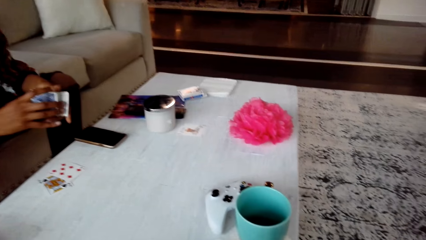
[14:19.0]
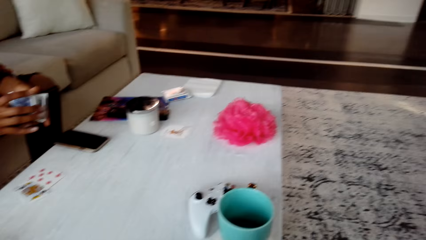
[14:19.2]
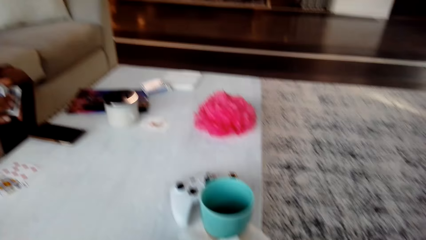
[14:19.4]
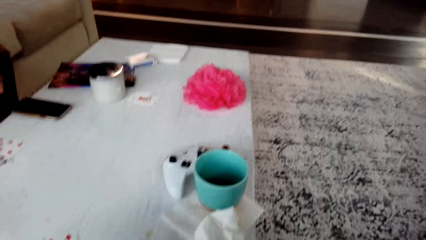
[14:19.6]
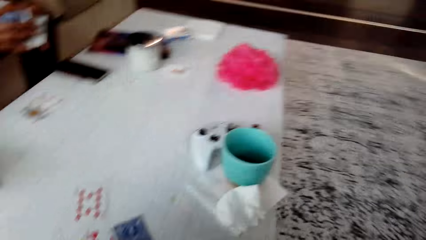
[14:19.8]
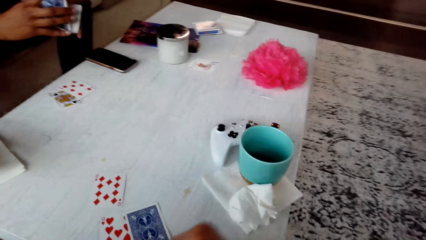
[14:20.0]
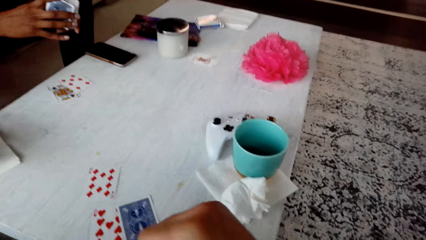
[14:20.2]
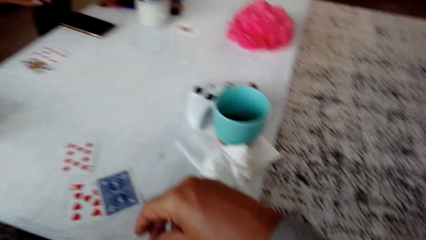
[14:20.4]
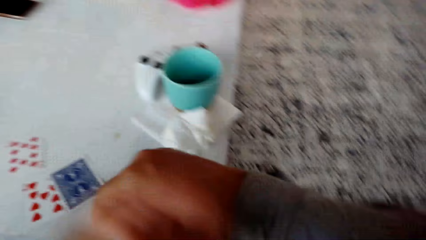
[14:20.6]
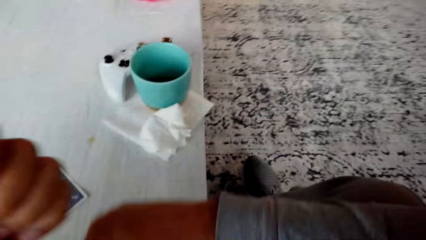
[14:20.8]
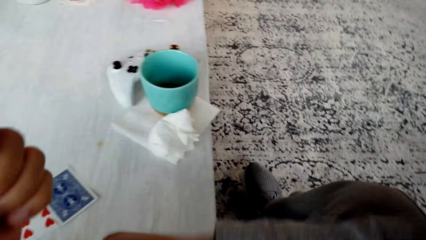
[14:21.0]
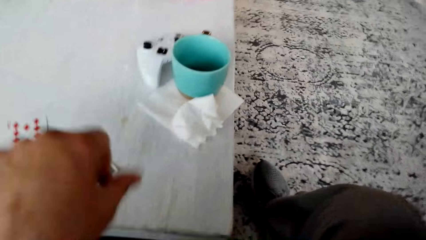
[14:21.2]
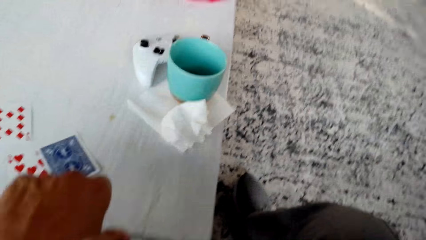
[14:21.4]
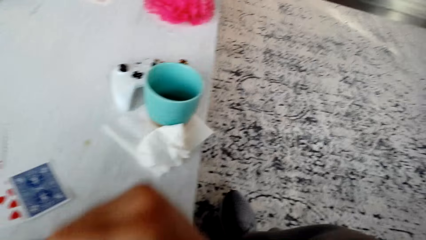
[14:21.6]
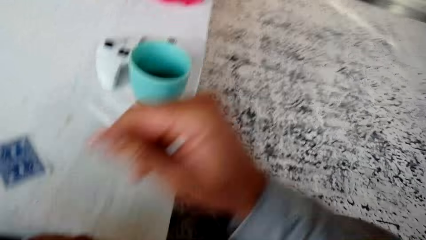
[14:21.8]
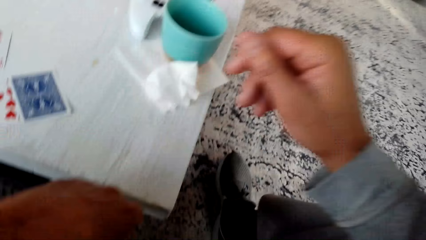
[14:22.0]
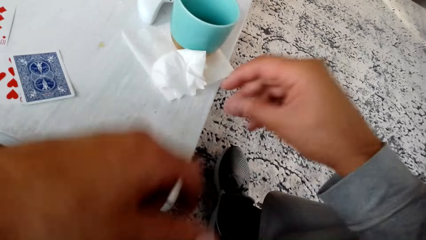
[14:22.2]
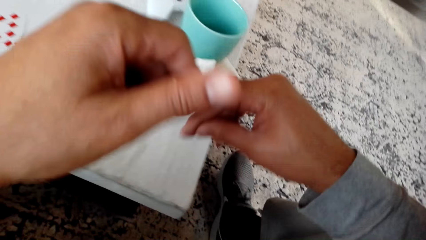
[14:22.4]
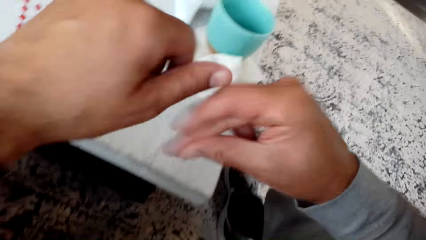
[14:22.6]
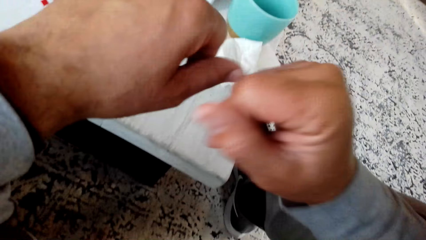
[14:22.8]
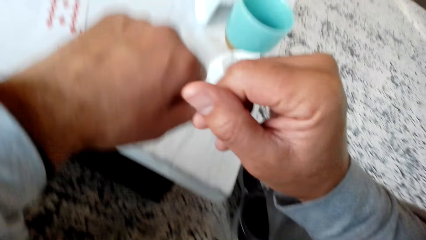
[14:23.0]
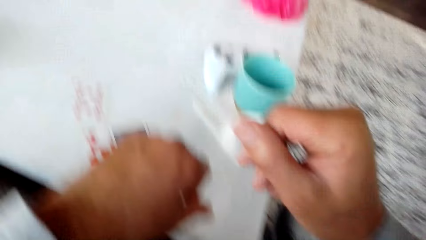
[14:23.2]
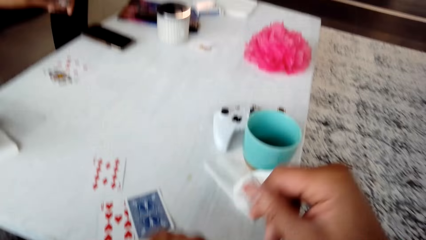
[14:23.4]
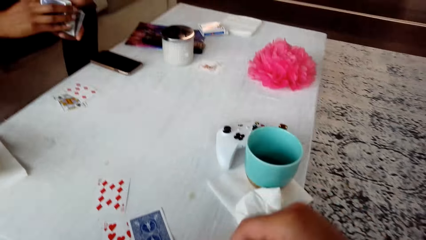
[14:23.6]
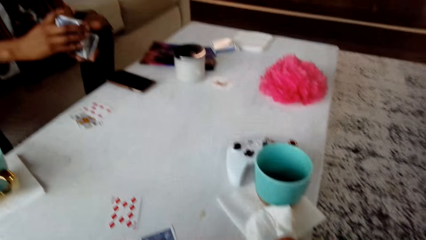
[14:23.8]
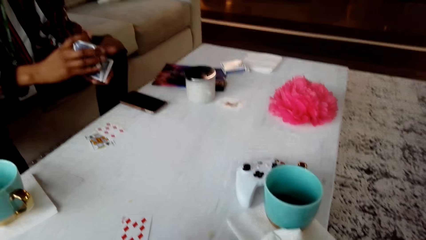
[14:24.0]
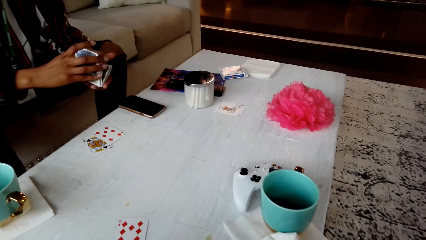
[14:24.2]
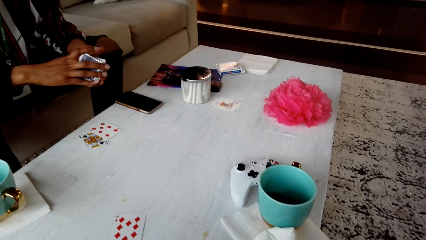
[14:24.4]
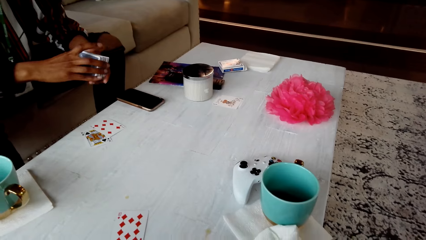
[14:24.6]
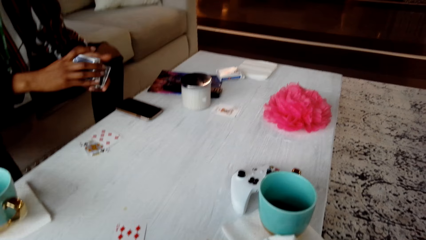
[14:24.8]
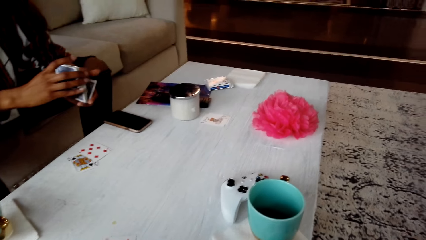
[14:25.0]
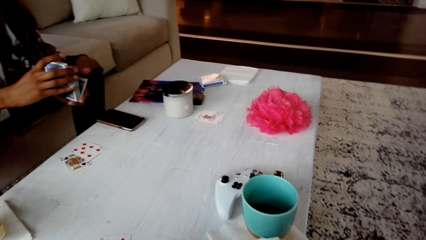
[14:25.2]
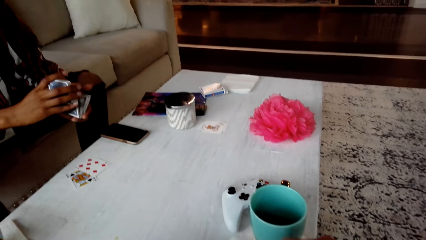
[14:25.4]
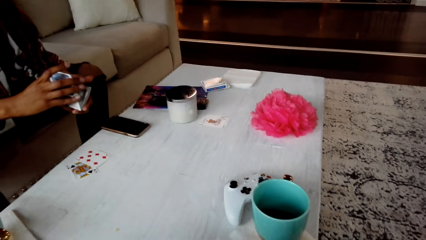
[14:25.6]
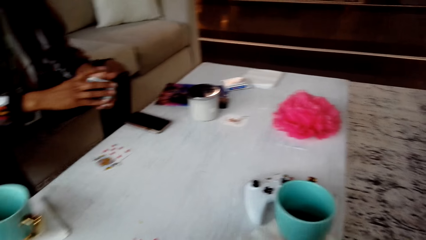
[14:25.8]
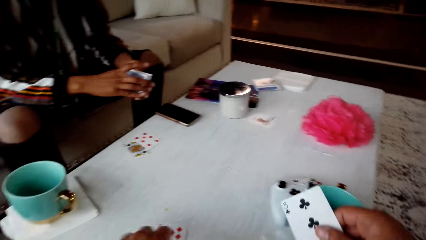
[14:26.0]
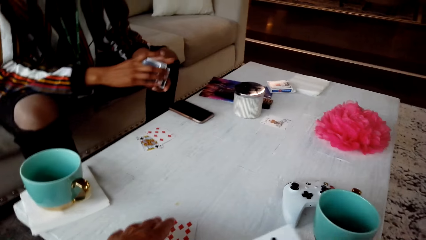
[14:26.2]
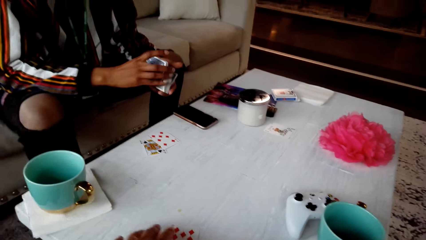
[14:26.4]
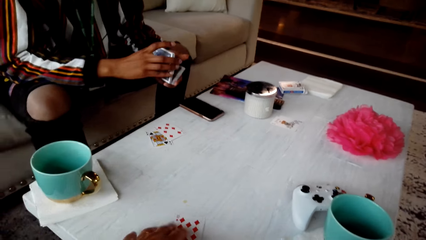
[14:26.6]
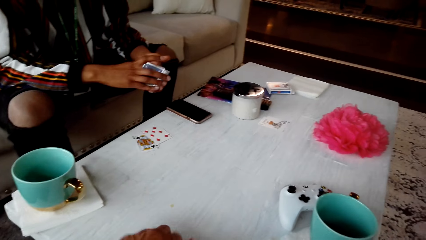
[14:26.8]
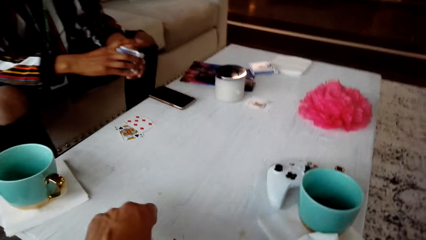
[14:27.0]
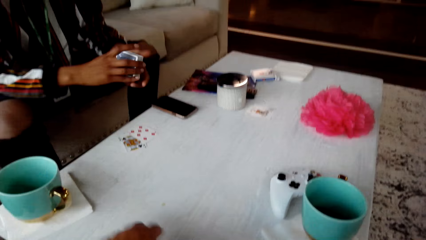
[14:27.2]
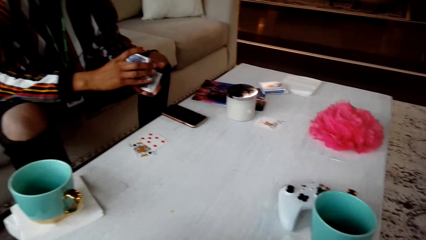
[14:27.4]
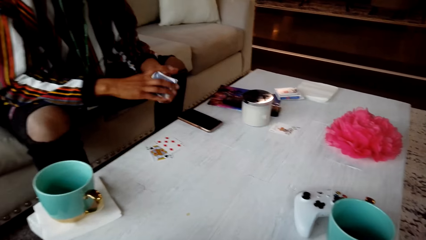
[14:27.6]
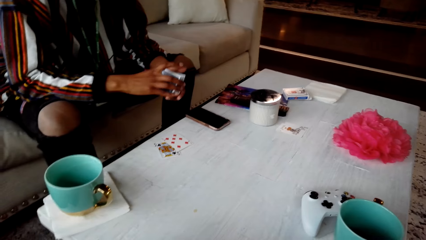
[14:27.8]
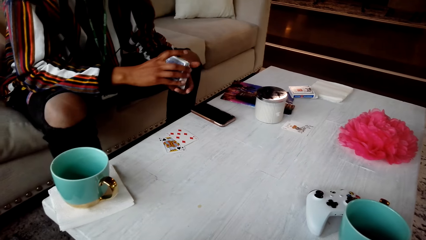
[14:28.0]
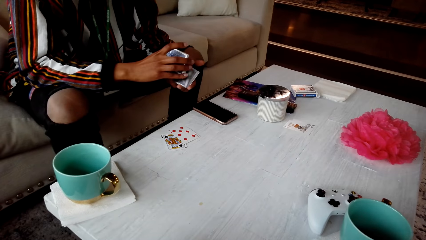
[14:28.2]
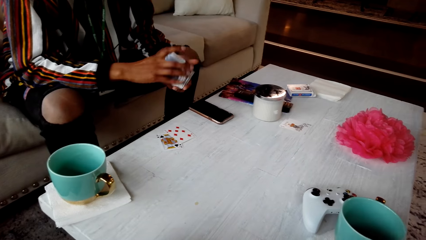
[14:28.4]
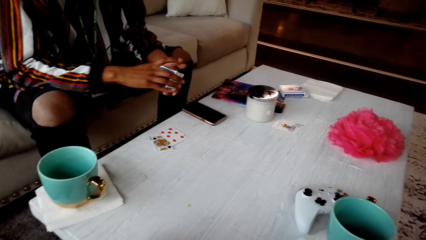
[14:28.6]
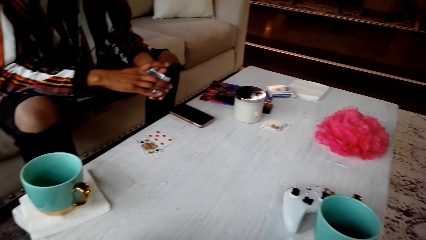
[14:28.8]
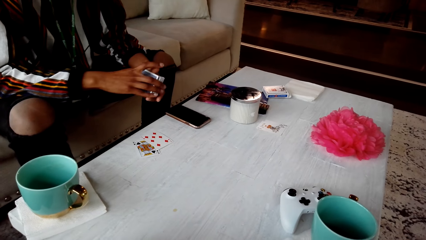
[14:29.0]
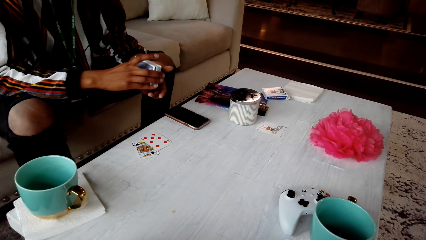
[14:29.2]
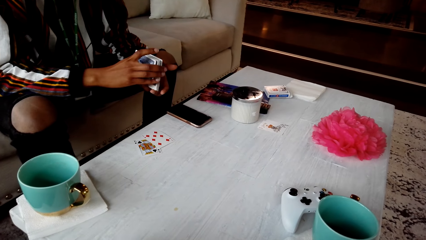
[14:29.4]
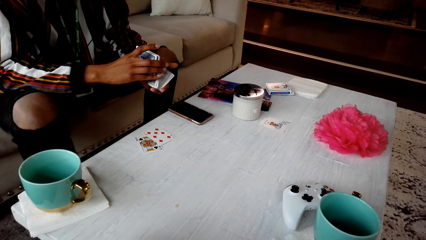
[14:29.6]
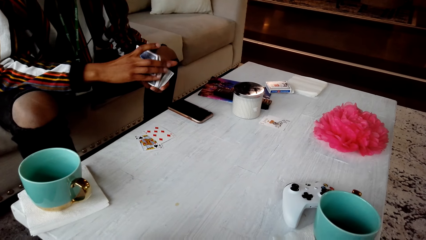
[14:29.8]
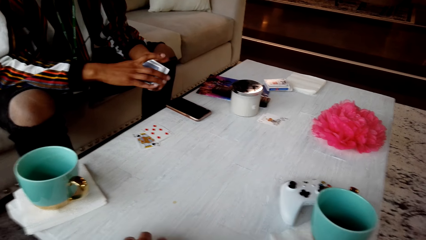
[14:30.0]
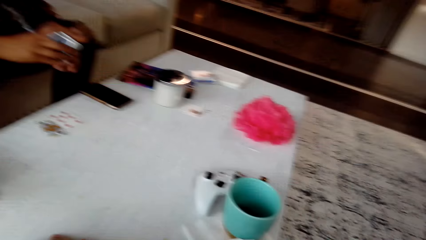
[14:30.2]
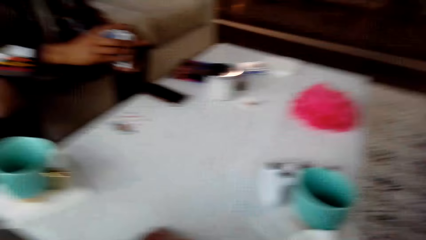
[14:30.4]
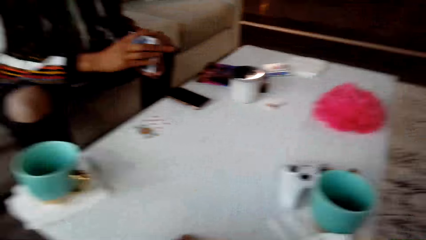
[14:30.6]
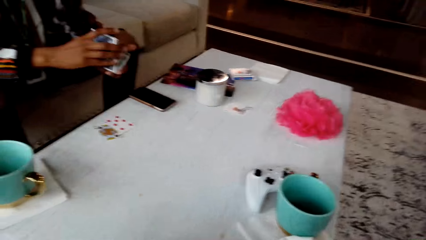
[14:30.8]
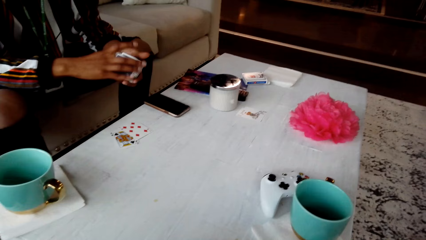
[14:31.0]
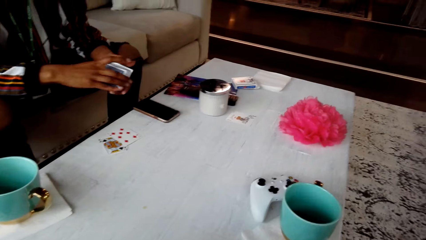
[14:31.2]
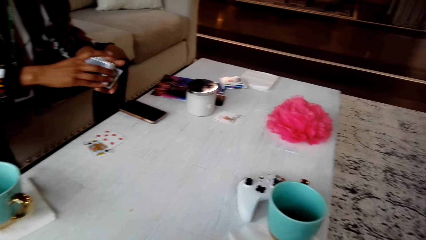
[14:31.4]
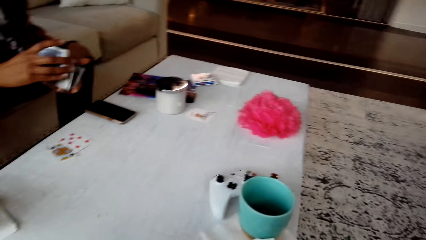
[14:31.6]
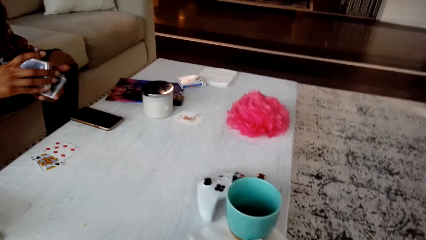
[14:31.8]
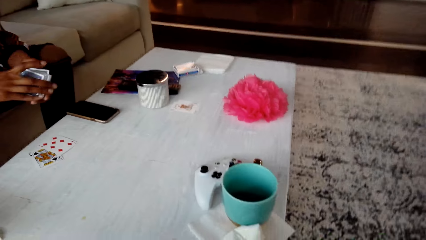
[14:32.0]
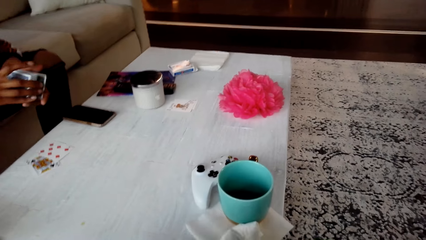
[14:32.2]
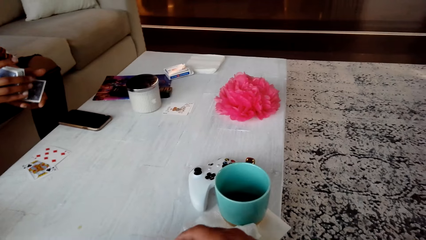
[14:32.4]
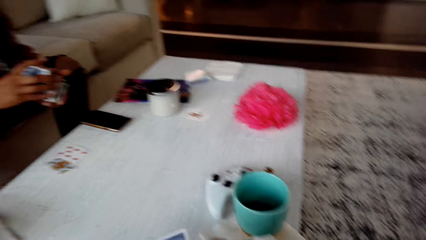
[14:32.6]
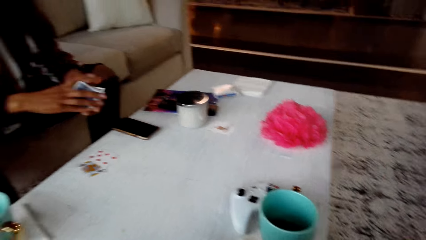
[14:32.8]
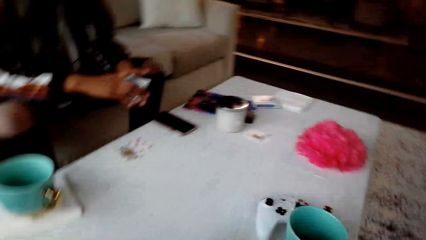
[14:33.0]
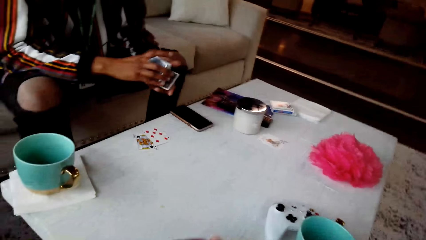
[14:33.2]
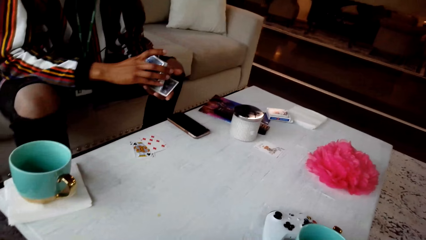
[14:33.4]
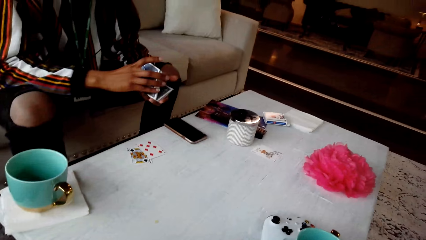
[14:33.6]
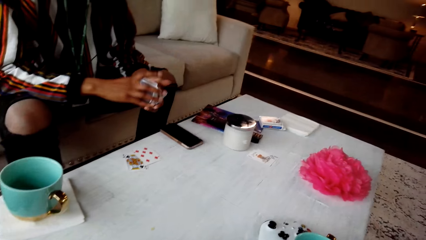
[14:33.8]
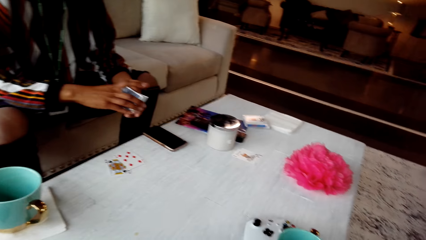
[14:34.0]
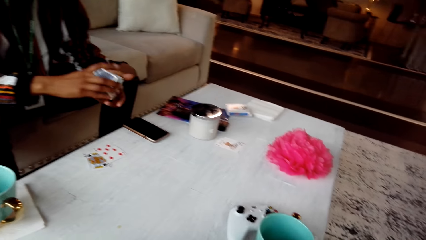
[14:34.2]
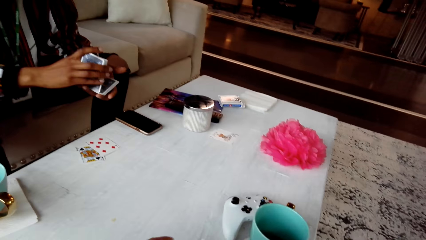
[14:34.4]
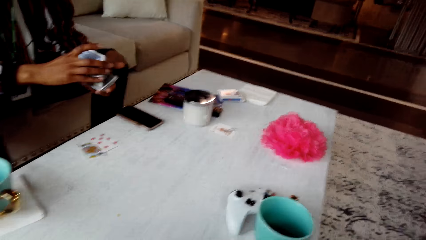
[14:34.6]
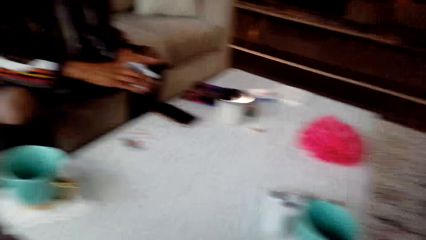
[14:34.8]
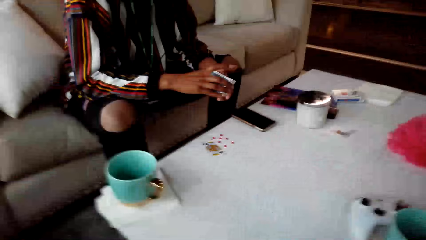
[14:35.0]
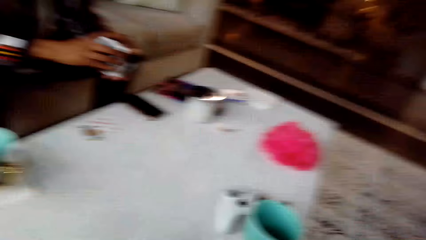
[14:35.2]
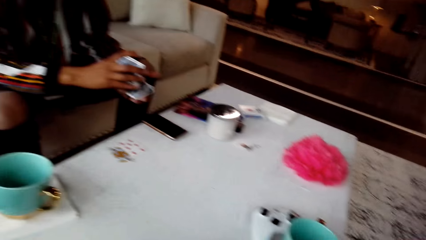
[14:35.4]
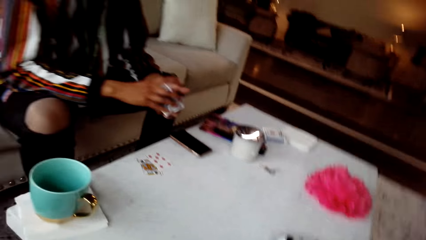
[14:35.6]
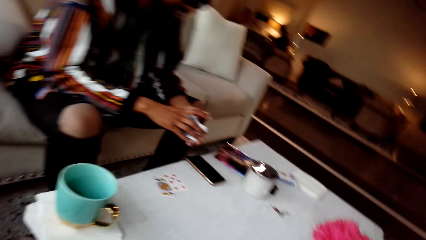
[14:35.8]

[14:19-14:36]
The camera wearer looks around the room, moves hands, looks around the table, and converses with a man. The man shuffles cards. The camera wearer converses with the man.
